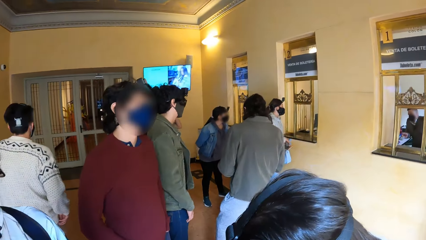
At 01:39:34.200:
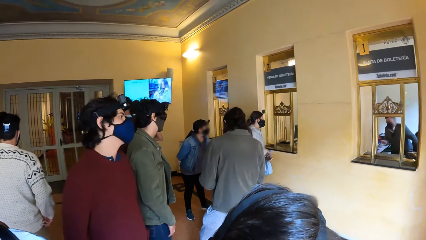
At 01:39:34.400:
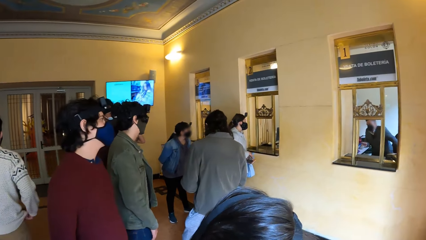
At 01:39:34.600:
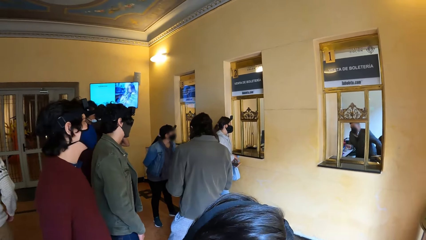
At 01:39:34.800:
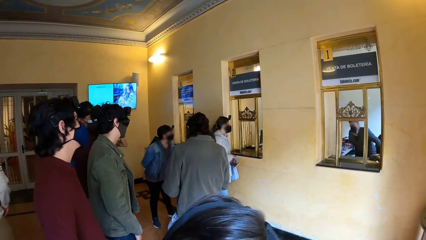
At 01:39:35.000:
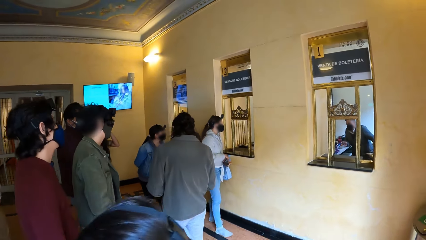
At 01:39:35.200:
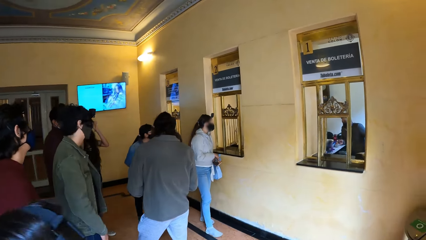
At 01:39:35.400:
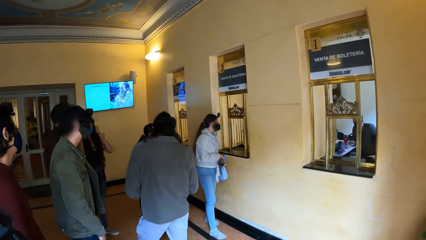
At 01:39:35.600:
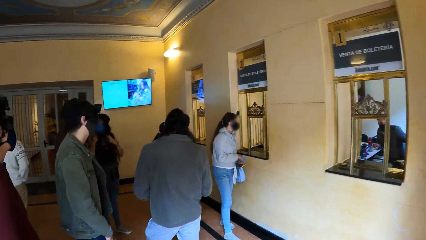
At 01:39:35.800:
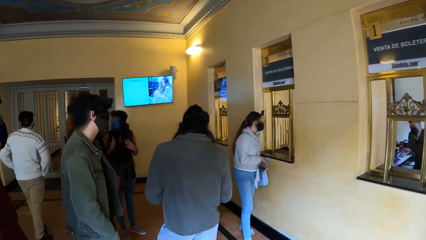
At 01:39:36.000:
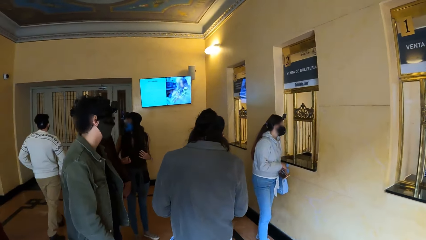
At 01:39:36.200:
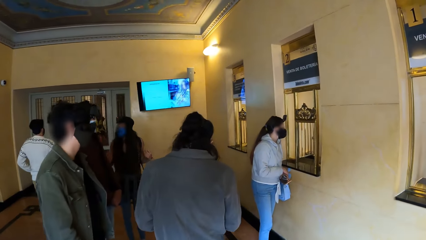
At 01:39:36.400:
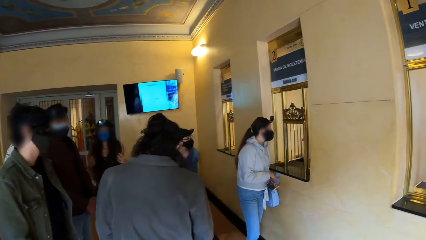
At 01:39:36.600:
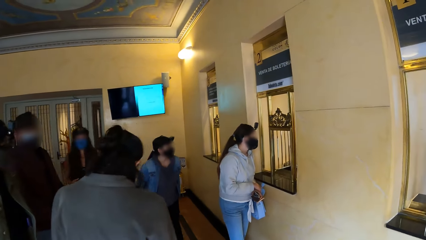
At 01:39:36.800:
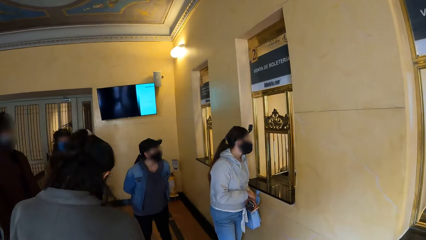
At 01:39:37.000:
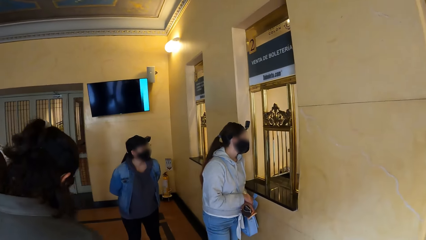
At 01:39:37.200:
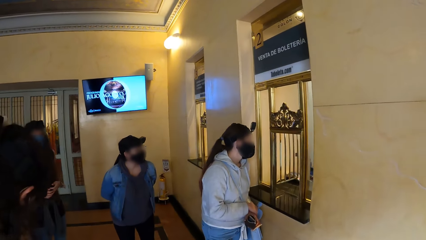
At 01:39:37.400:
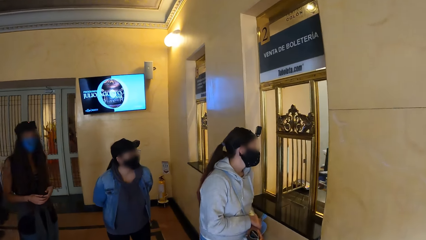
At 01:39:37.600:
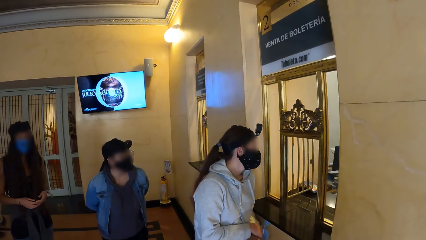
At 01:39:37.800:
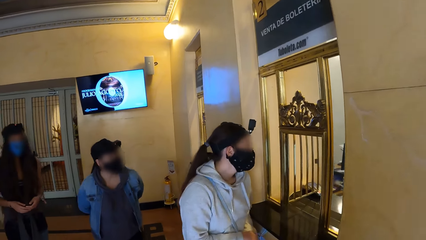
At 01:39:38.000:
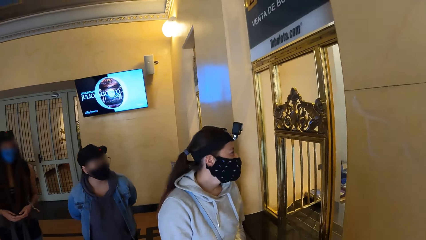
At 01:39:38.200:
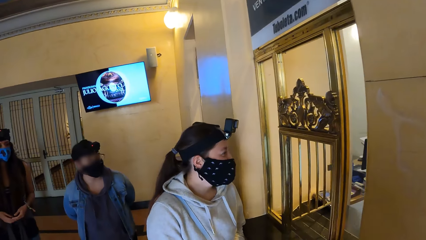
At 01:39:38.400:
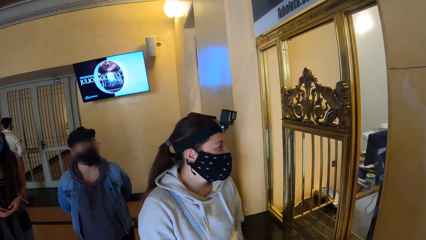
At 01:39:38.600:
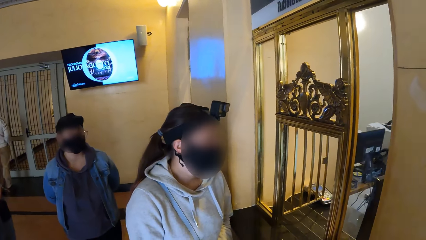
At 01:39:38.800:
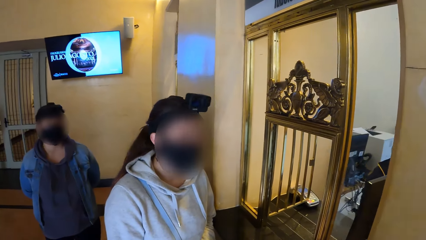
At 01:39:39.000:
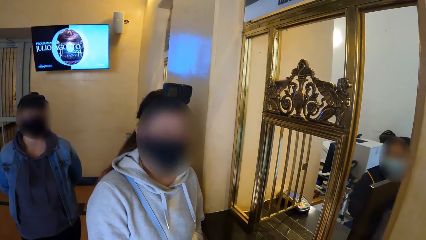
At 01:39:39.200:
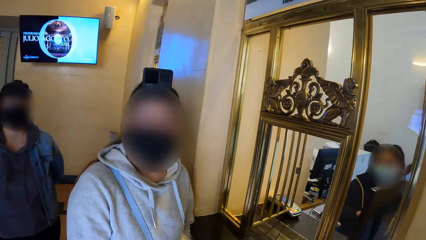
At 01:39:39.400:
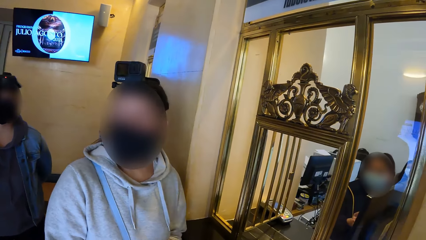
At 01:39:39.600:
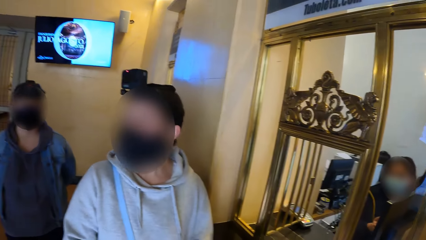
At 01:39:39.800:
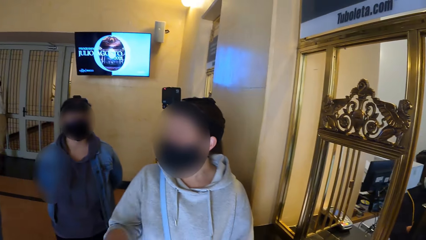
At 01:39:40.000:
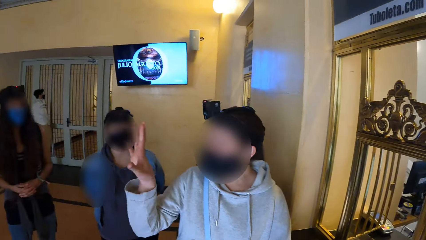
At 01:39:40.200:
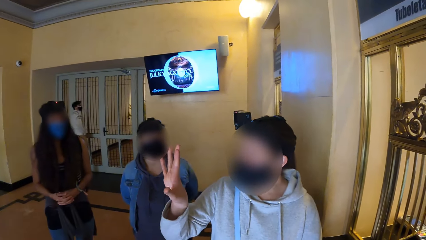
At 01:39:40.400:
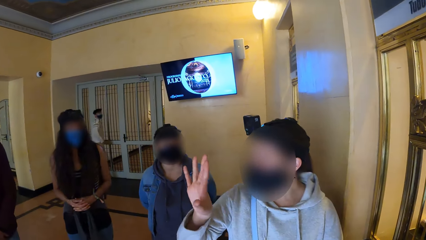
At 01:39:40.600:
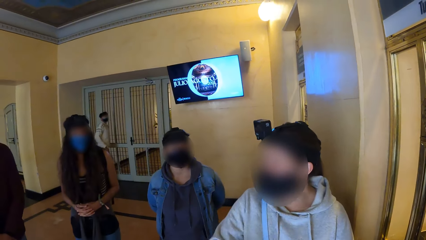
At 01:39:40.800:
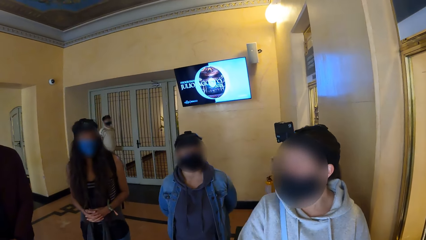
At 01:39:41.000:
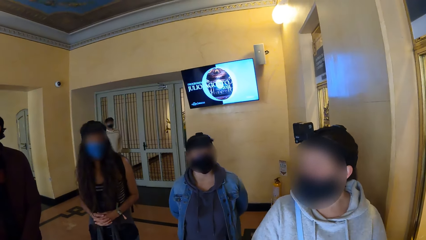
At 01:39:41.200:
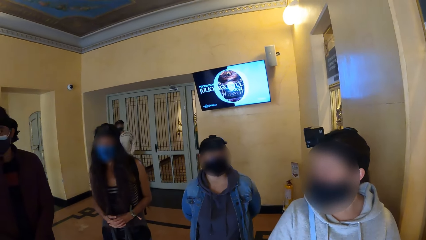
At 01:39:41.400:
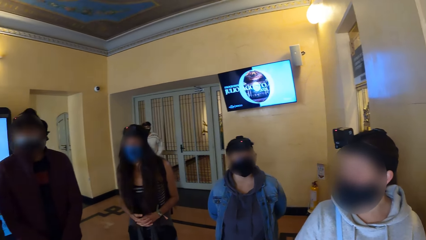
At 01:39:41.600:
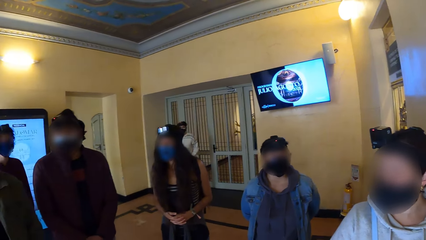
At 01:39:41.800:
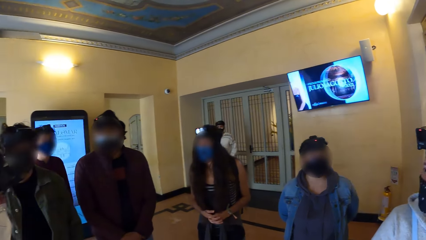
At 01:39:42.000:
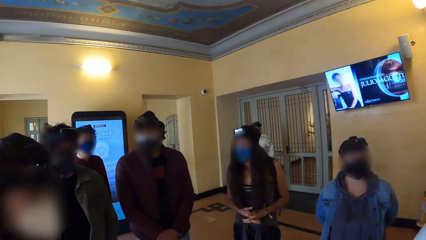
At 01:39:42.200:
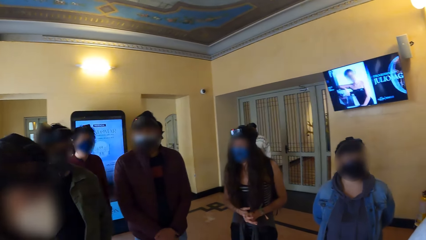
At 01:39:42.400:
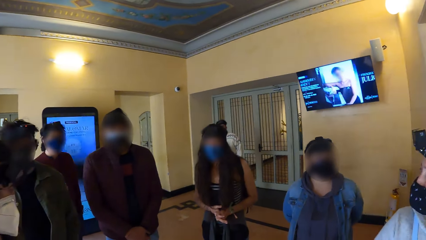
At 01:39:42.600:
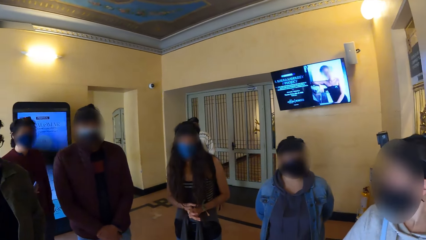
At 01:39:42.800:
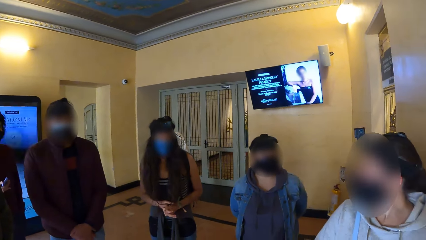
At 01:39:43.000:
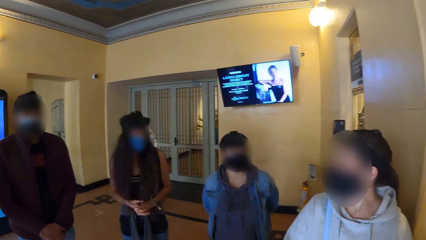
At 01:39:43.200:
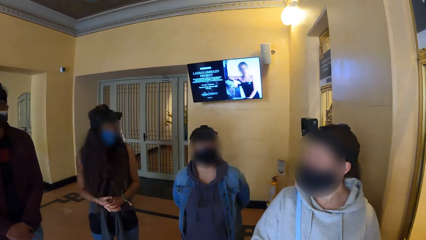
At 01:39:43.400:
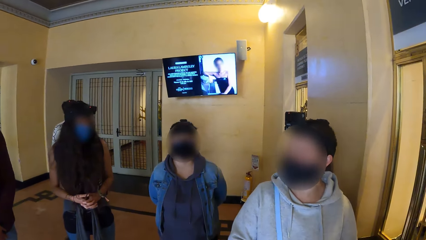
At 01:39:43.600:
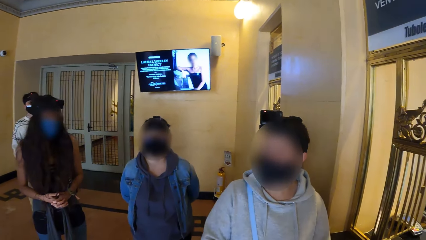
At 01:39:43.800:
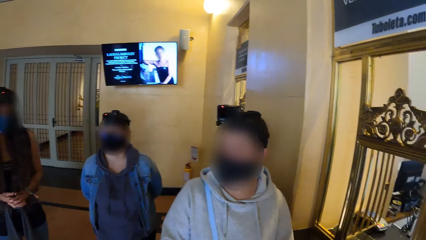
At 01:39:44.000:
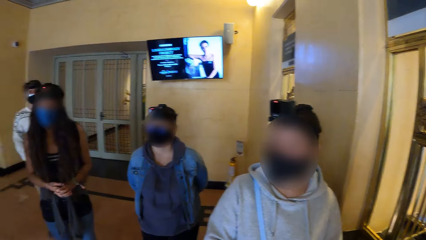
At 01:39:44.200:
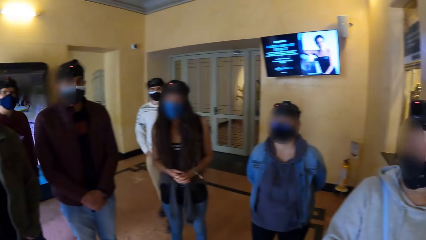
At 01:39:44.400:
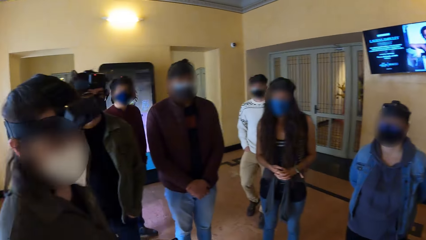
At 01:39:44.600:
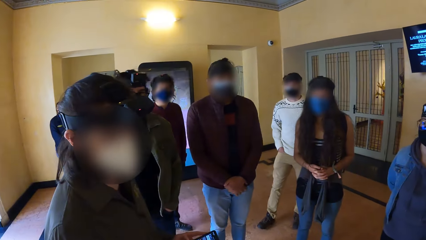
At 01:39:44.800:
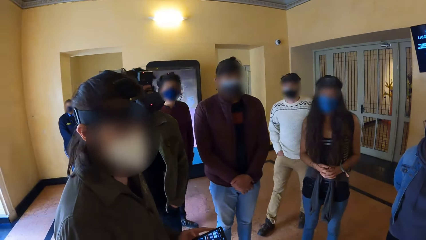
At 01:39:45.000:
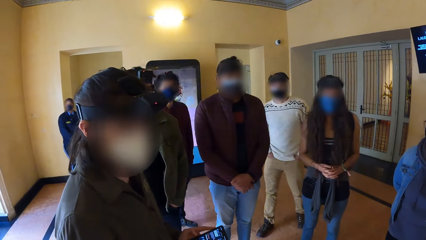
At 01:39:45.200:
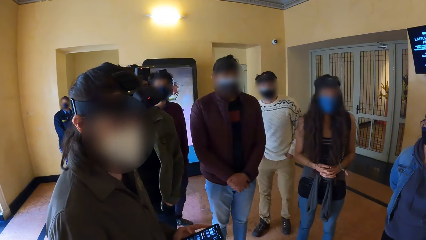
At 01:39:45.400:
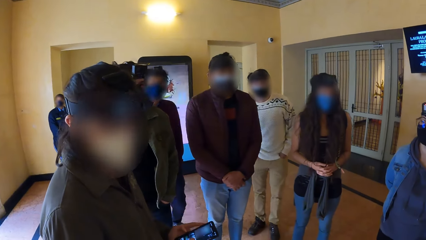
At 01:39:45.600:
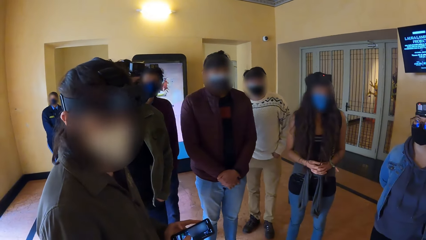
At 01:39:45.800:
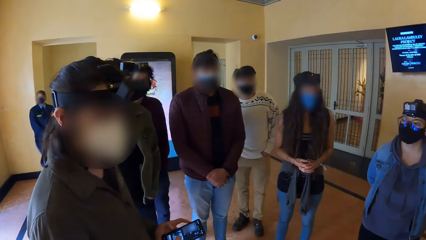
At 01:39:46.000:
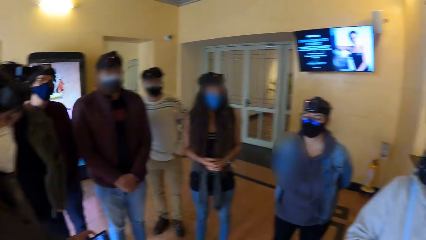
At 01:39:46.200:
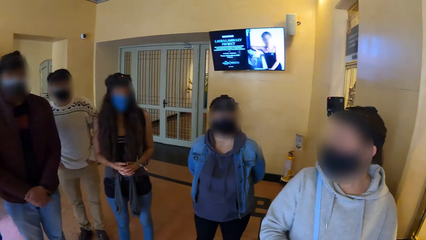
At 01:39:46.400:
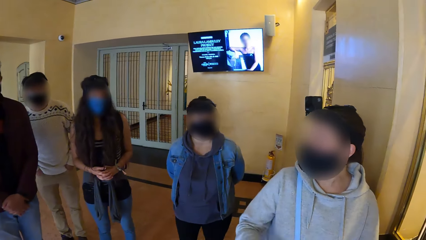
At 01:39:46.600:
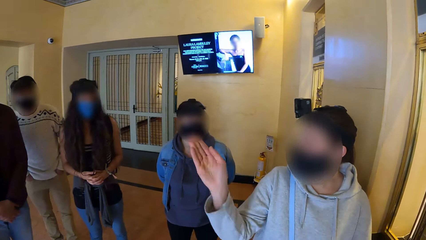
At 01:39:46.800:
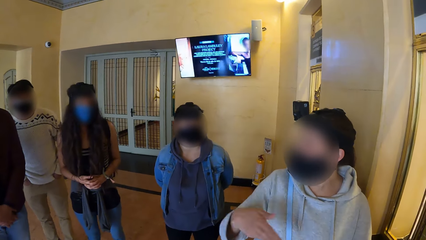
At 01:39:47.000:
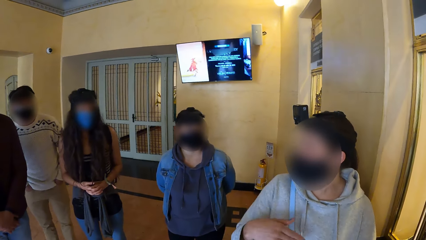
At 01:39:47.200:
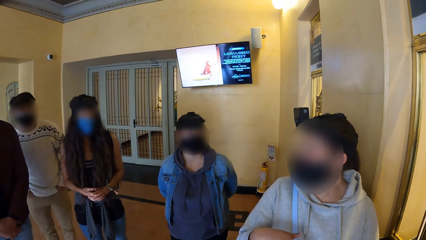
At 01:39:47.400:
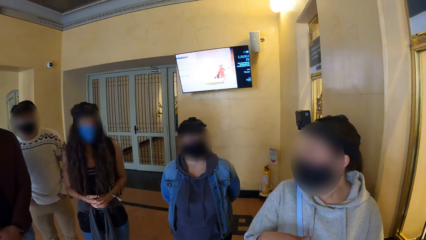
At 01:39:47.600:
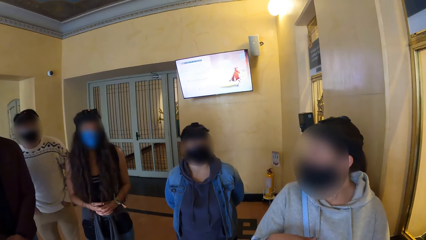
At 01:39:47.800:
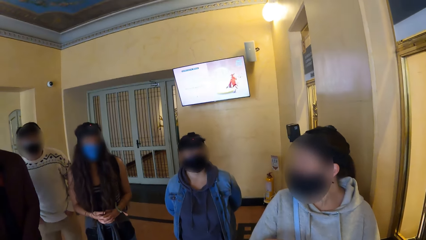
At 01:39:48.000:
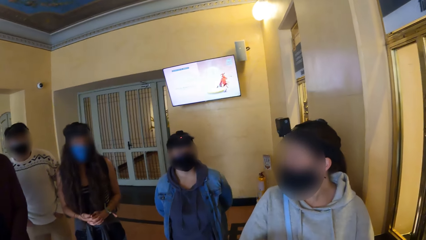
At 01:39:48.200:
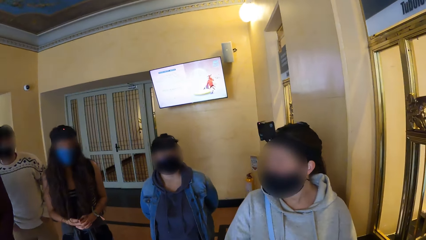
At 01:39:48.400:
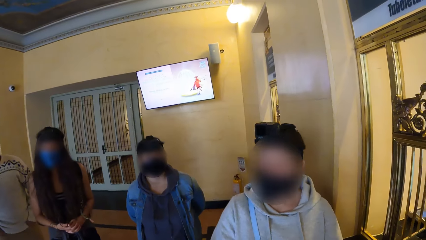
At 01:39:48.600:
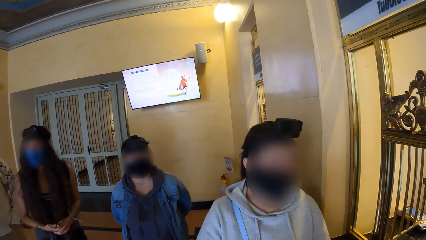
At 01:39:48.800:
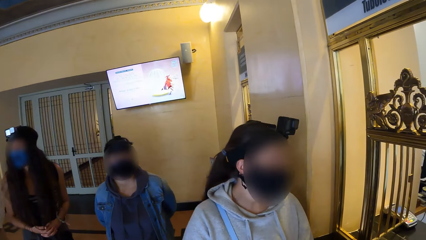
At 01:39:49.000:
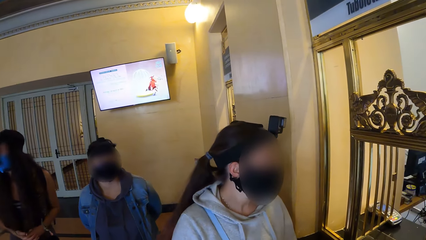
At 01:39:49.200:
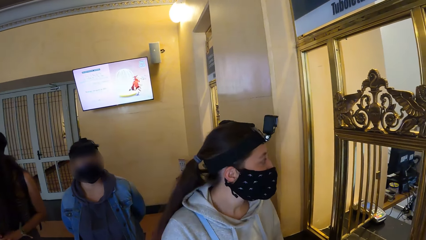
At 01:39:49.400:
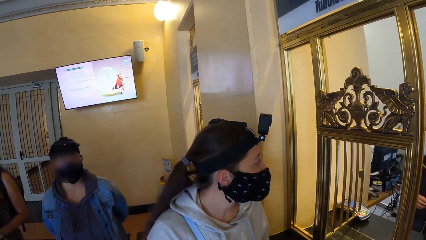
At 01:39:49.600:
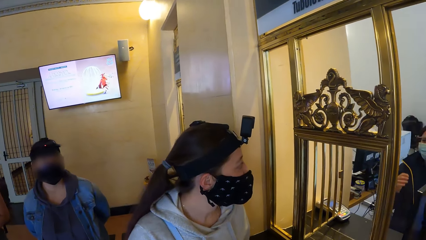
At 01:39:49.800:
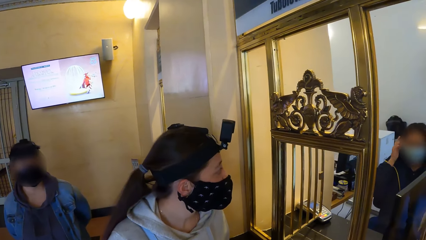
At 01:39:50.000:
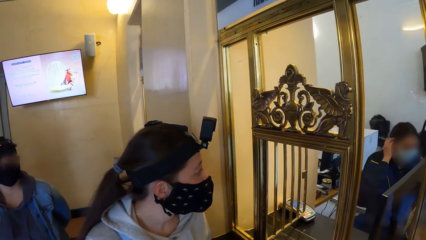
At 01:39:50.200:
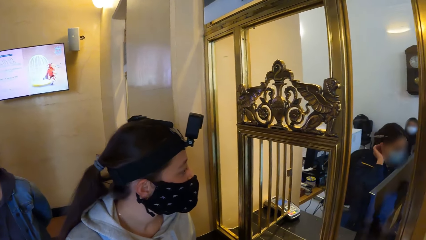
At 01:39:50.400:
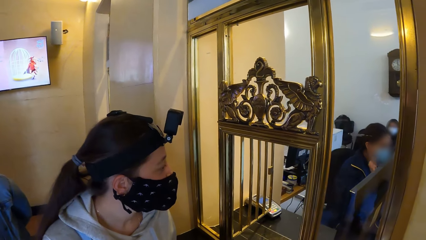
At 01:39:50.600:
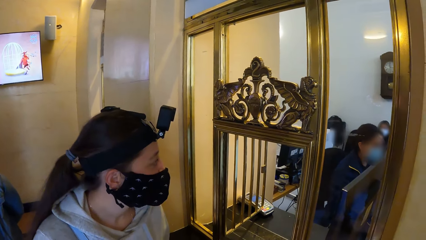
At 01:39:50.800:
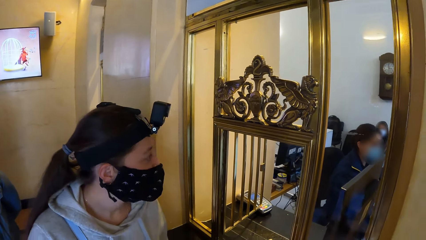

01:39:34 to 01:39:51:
The camera wearer walks around. A woman interacts with the camera wearer and a group of people. The camera wearer looks around.
